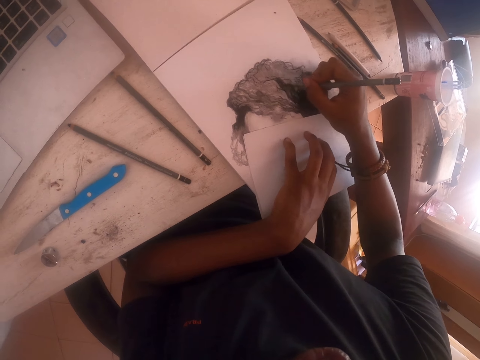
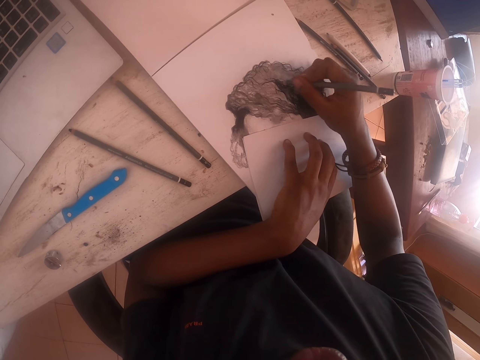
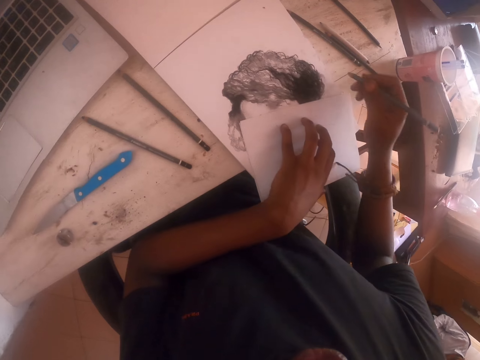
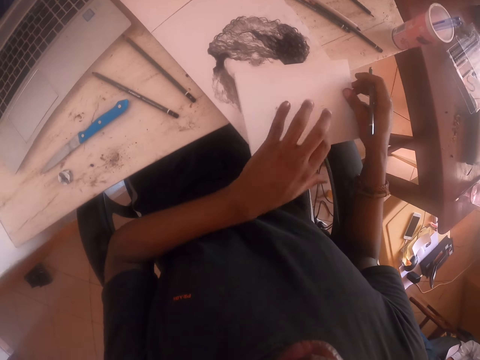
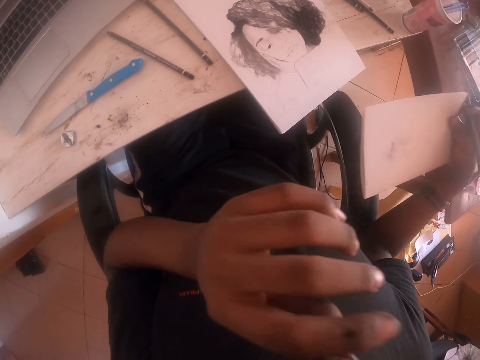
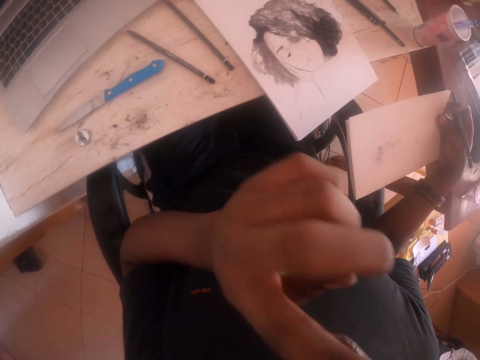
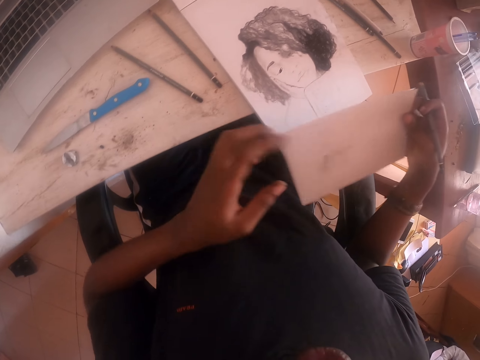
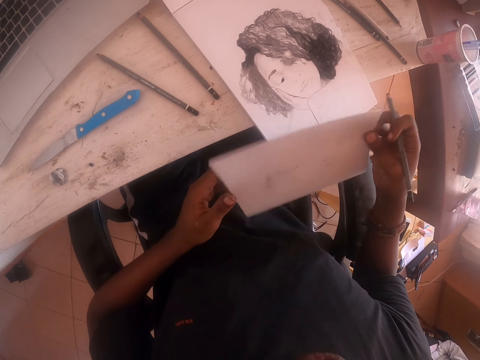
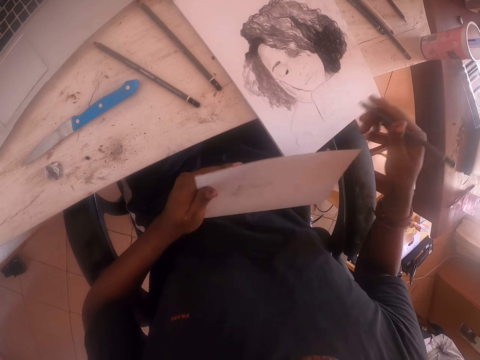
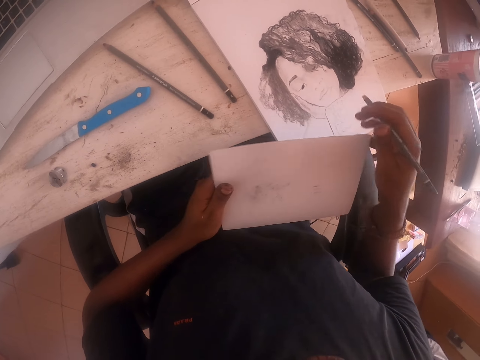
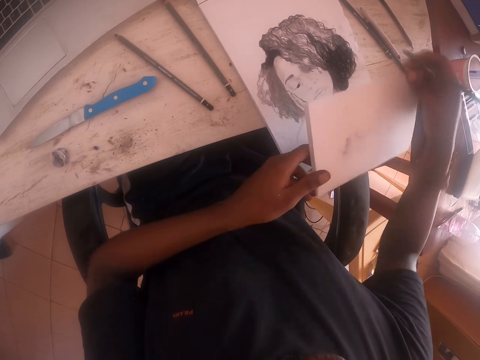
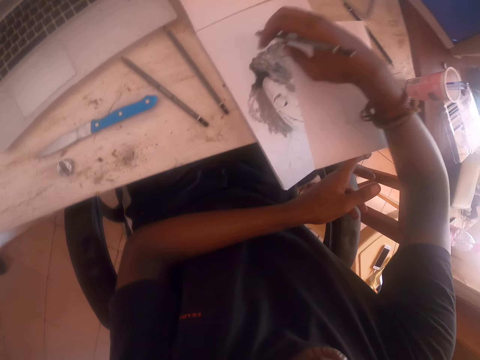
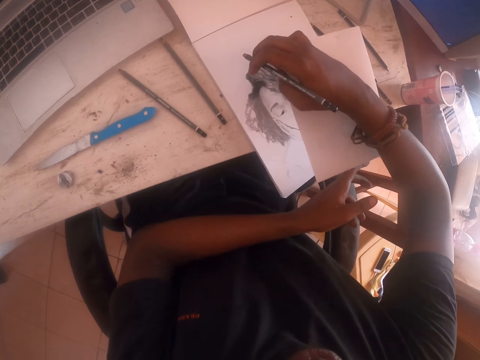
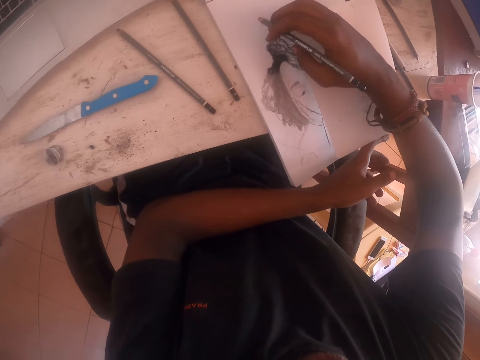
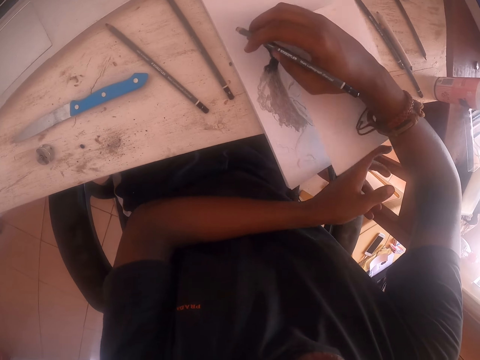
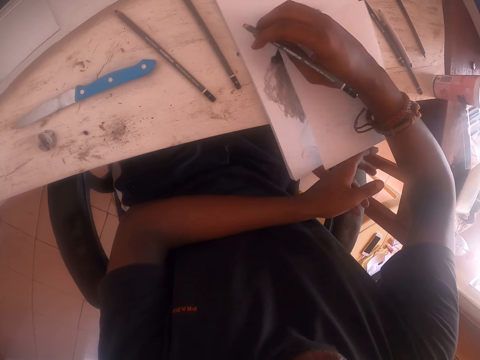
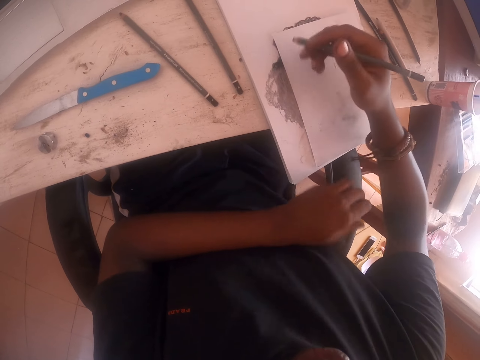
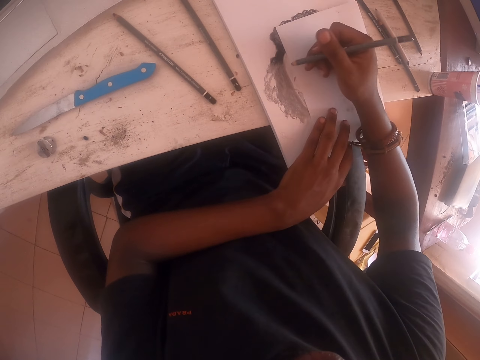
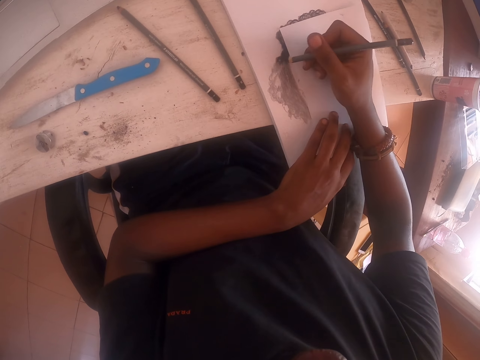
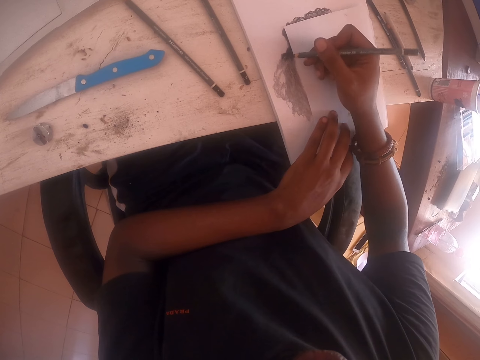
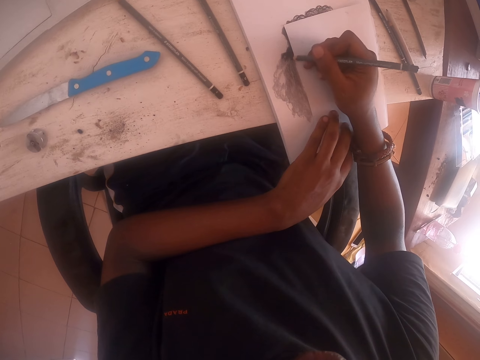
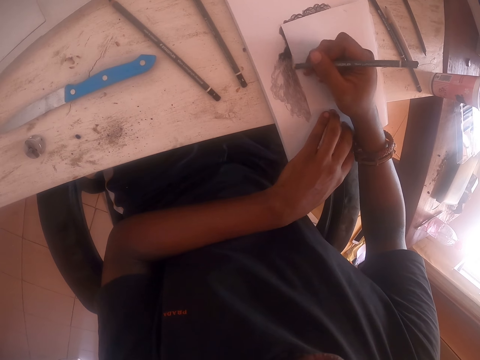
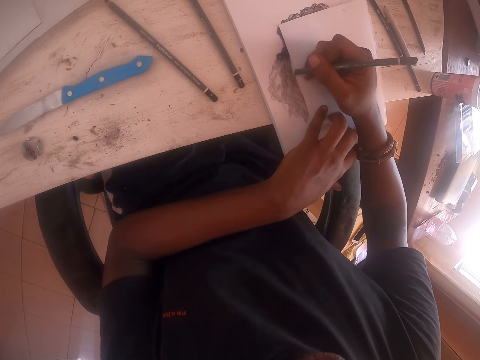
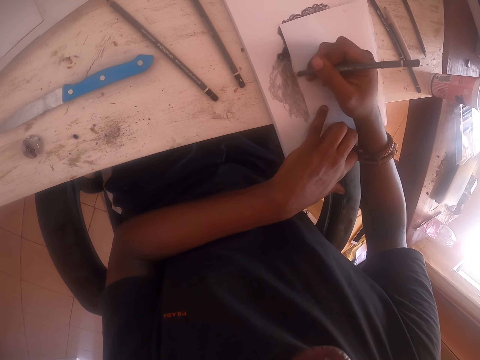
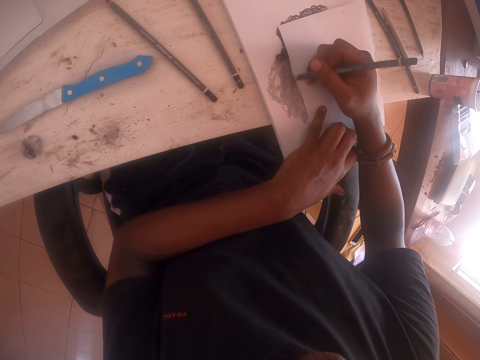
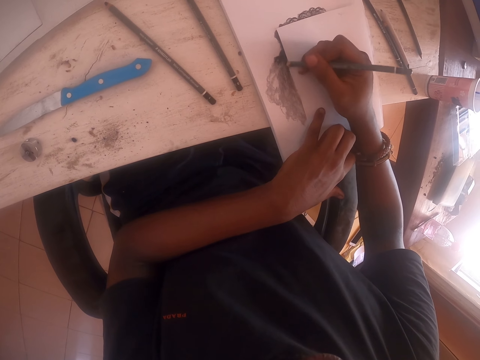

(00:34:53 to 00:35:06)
The camera wearer lifts the paper on the drawing. They look around. They place the paper on the drawing. They color using the colored pencil.

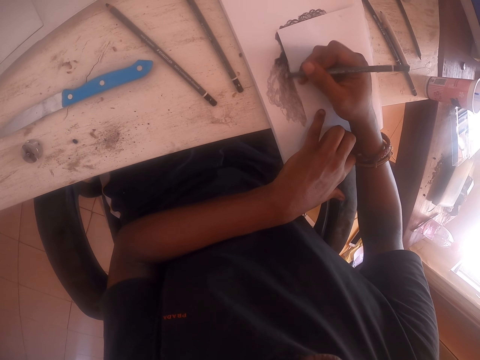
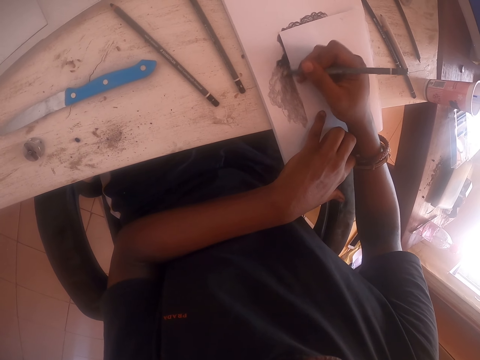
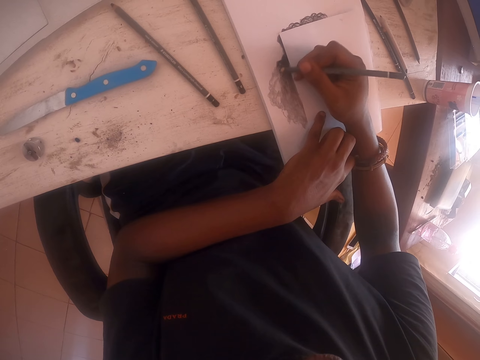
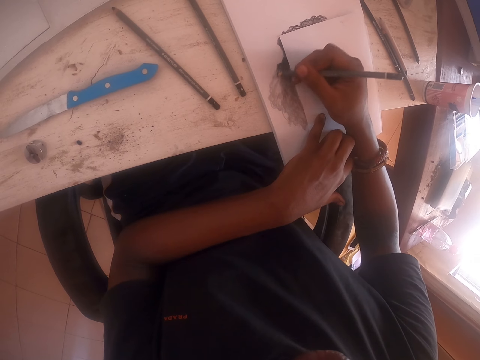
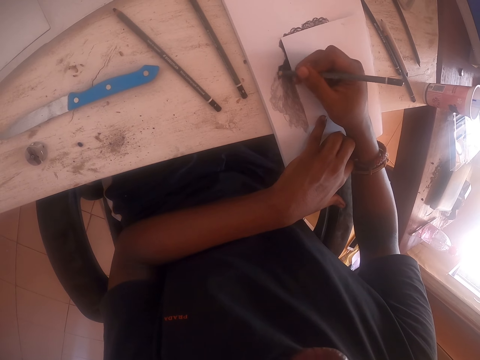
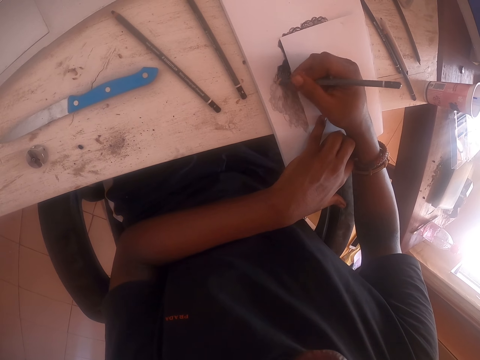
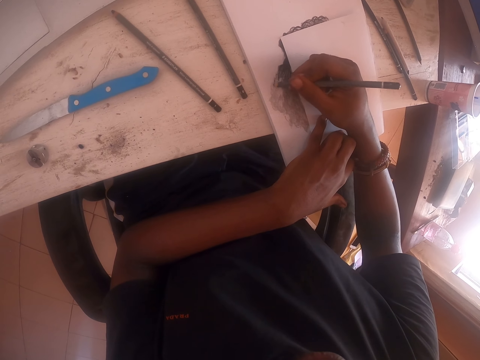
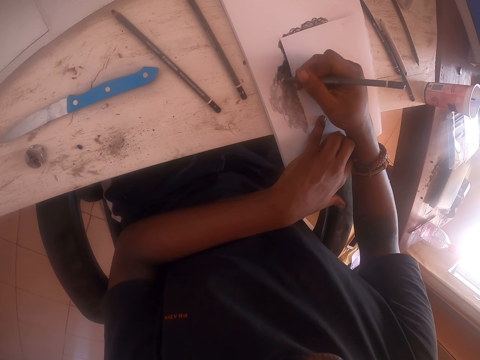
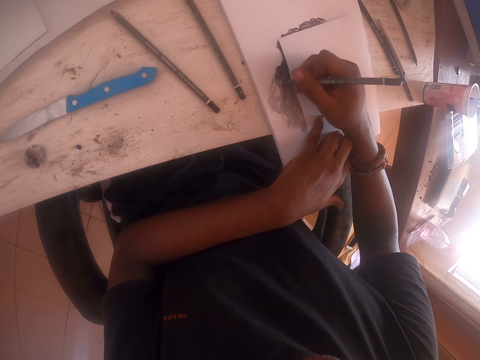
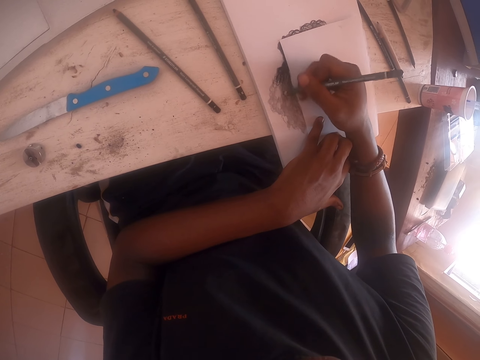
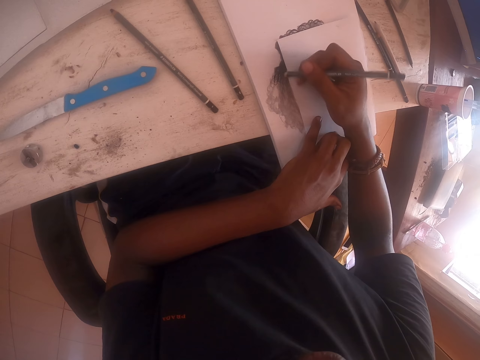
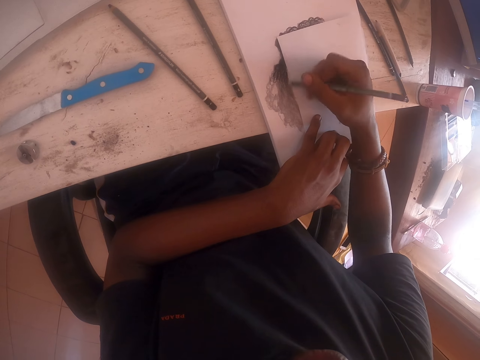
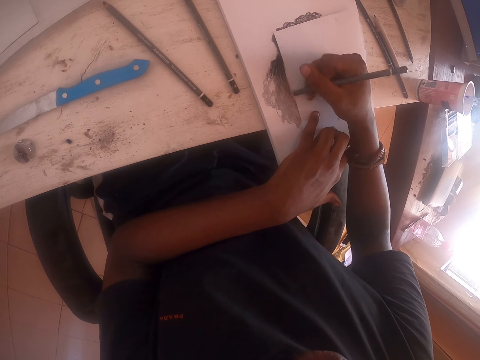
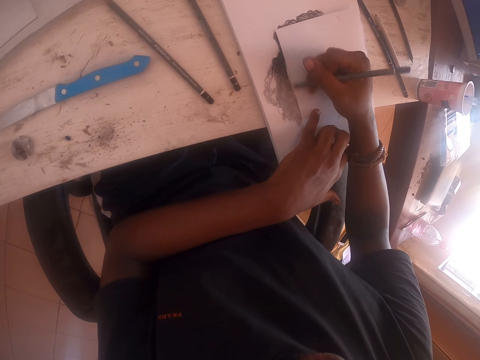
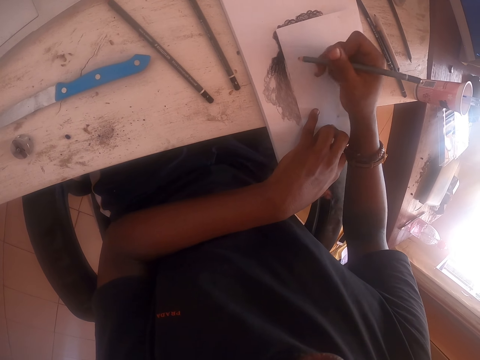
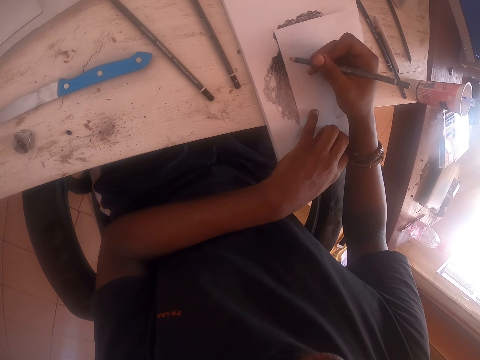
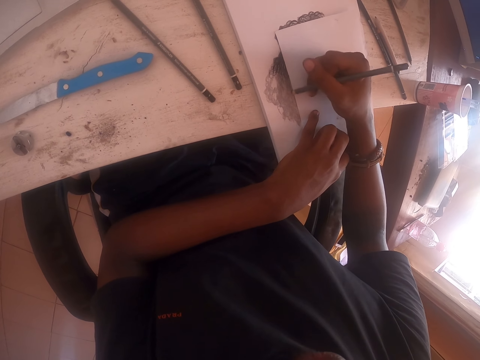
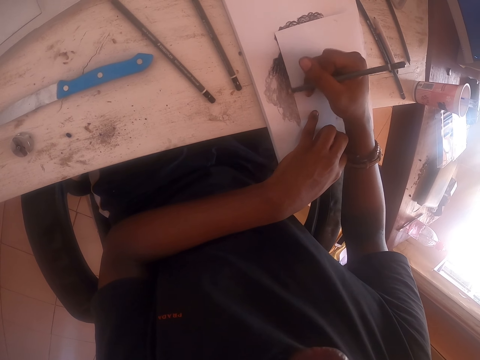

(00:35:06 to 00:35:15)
The camera wearer draws.

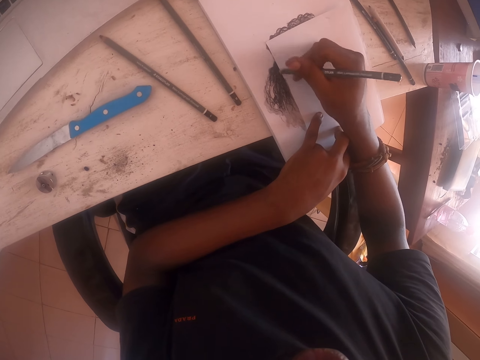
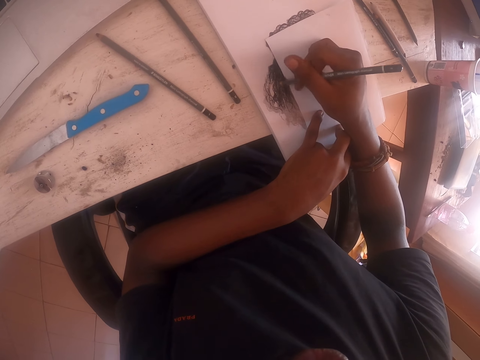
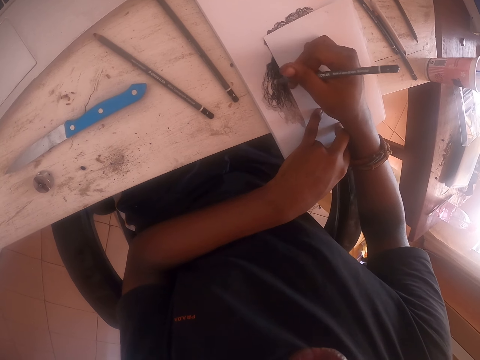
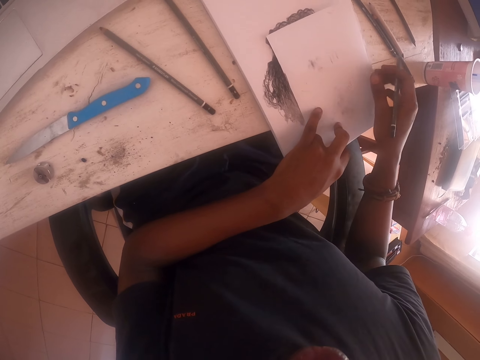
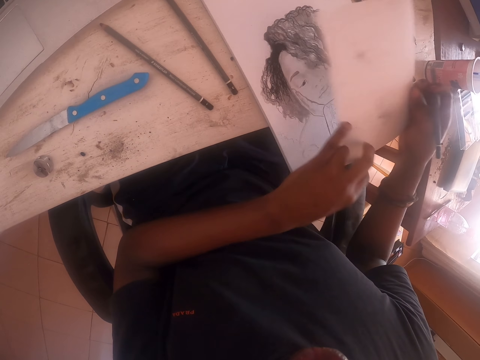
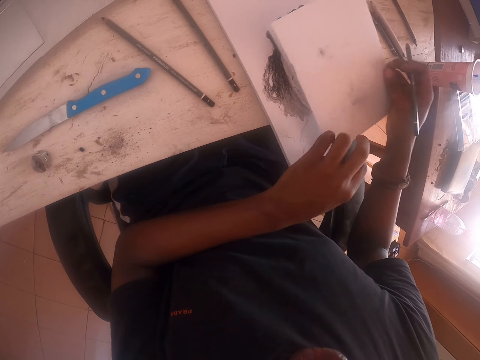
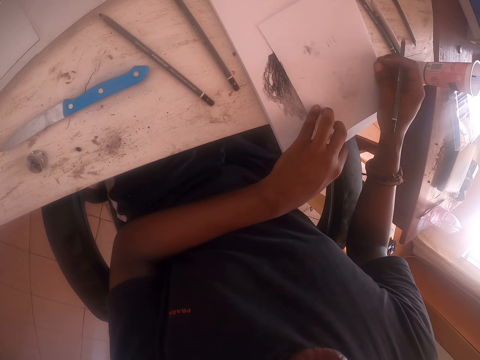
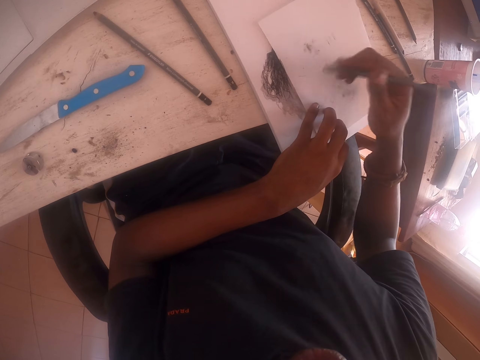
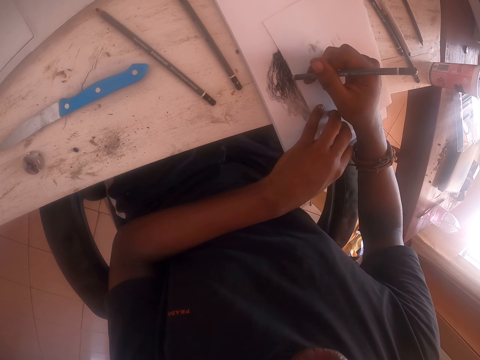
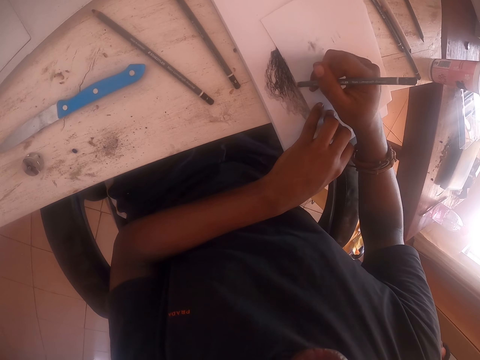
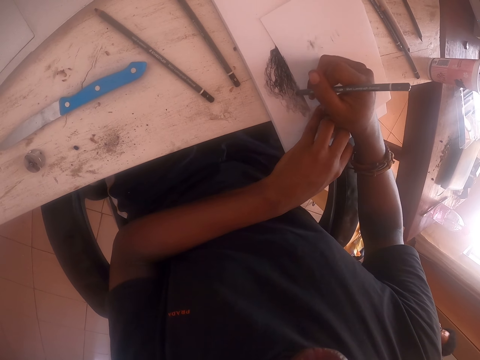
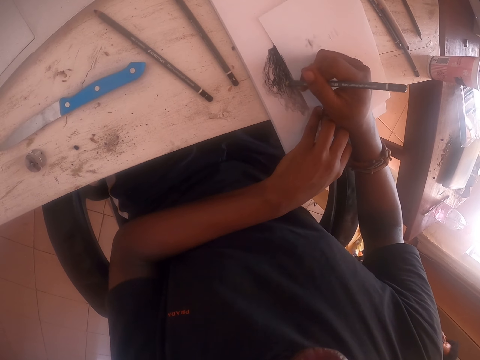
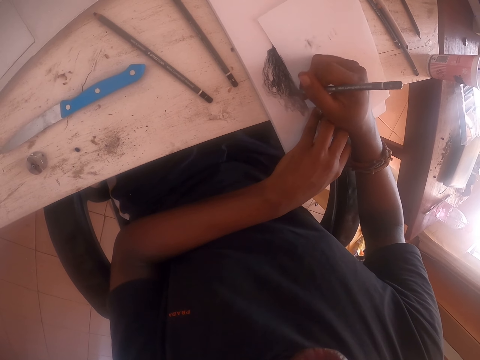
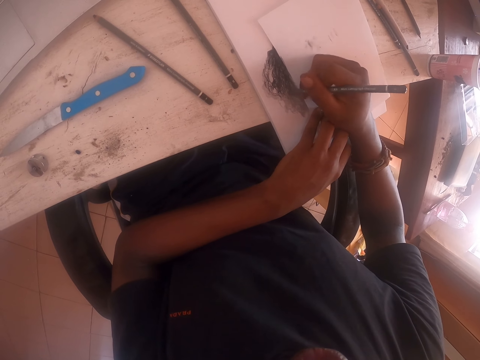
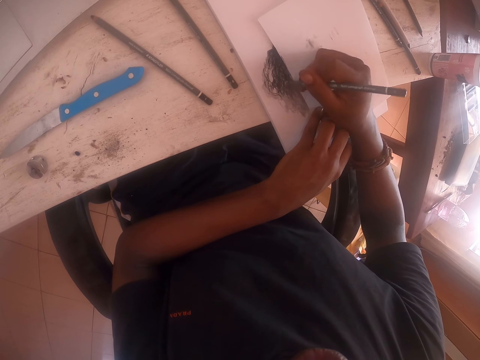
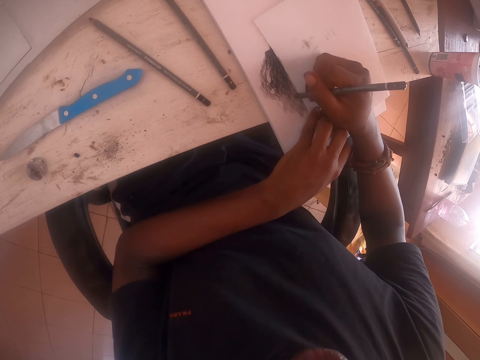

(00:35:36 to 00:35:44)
The camera wearer lifts the paper on the drawing. They place the paper on the drawing. They color using the colored pencil.
